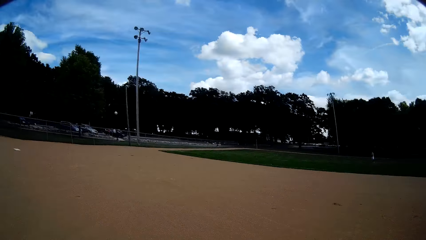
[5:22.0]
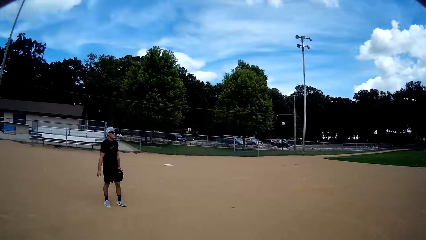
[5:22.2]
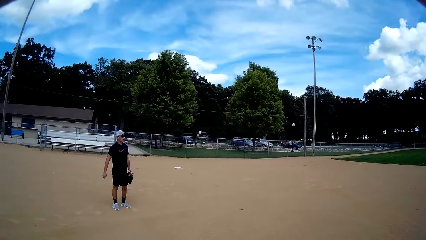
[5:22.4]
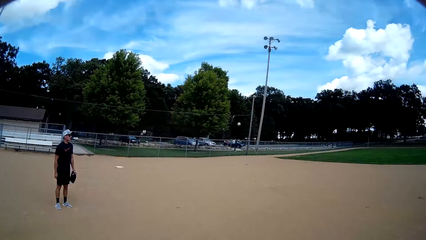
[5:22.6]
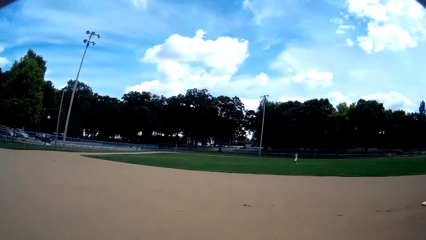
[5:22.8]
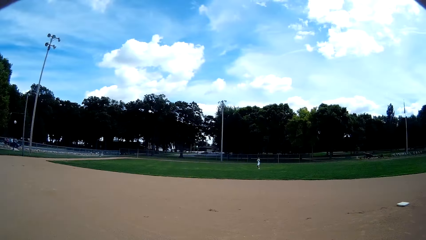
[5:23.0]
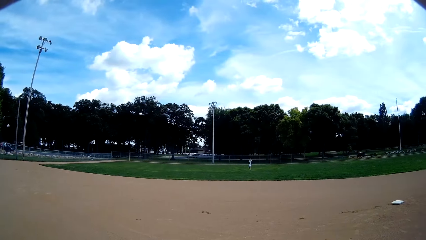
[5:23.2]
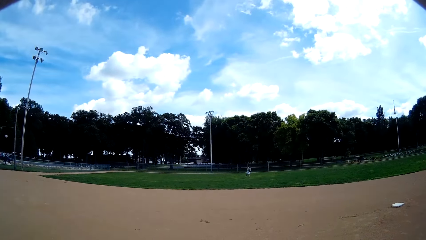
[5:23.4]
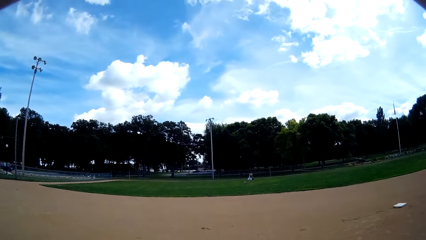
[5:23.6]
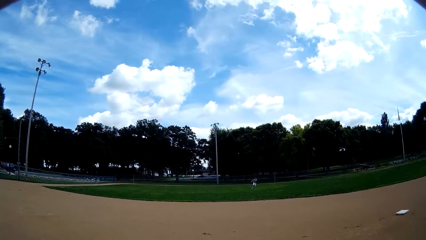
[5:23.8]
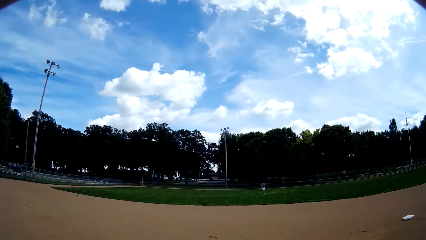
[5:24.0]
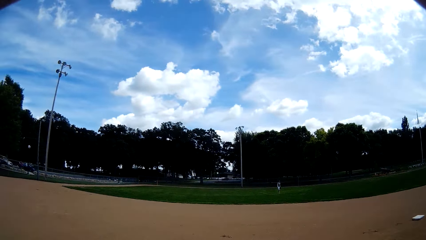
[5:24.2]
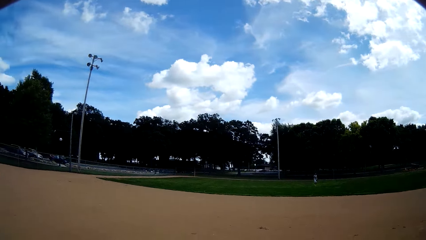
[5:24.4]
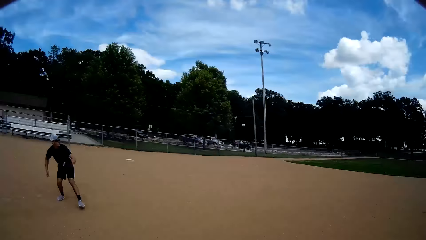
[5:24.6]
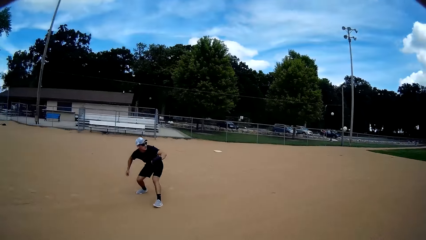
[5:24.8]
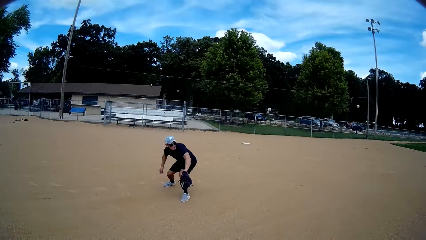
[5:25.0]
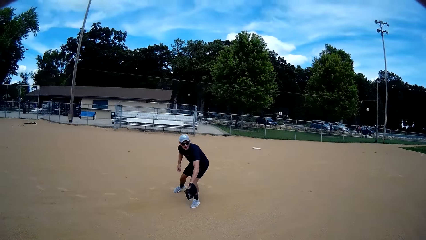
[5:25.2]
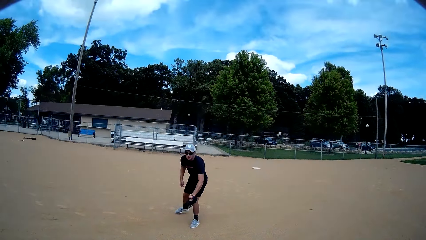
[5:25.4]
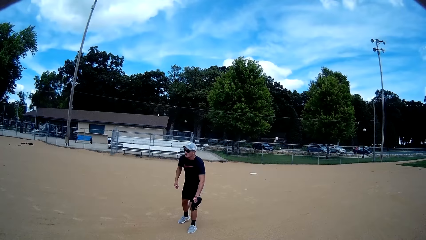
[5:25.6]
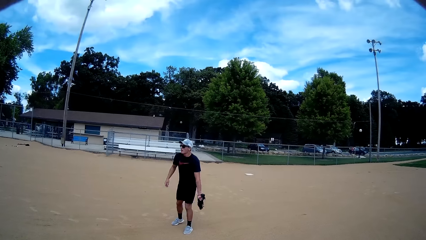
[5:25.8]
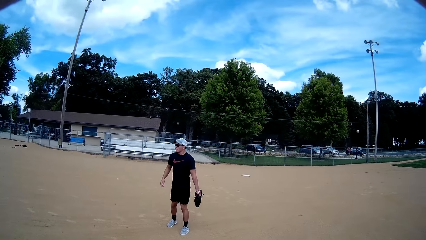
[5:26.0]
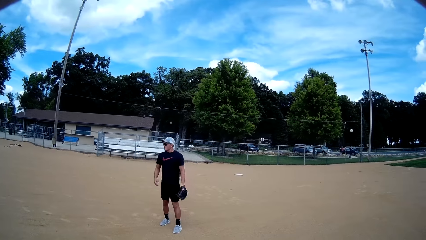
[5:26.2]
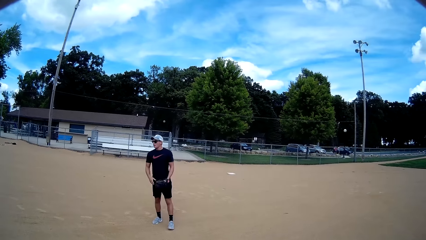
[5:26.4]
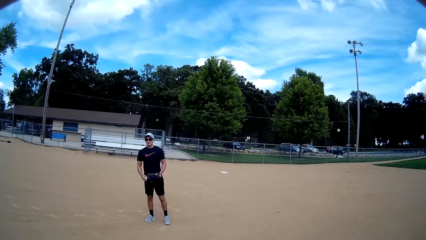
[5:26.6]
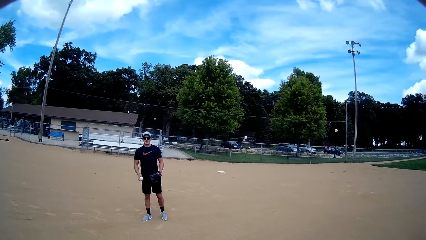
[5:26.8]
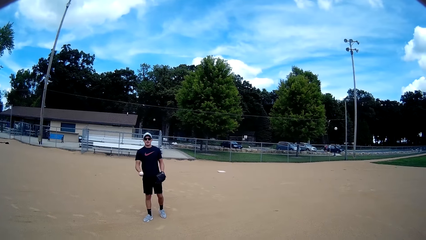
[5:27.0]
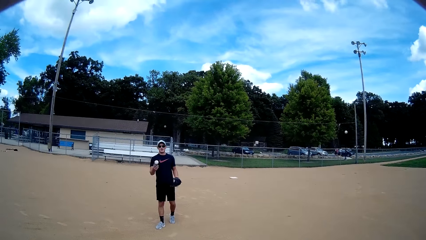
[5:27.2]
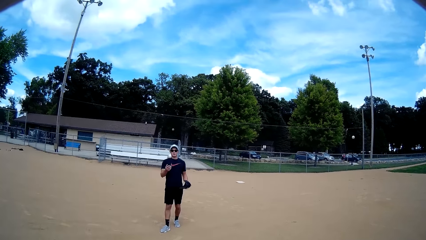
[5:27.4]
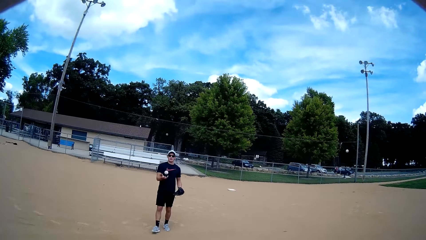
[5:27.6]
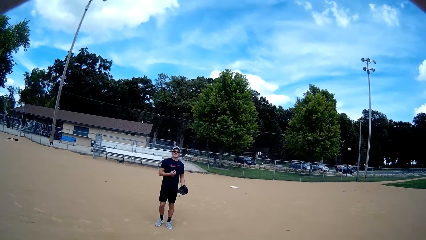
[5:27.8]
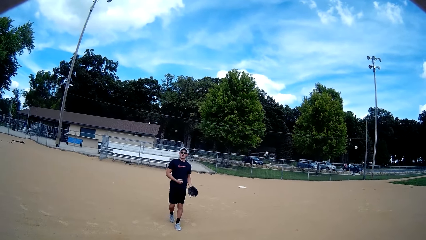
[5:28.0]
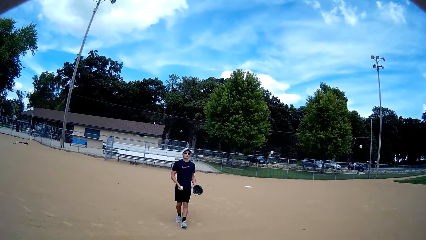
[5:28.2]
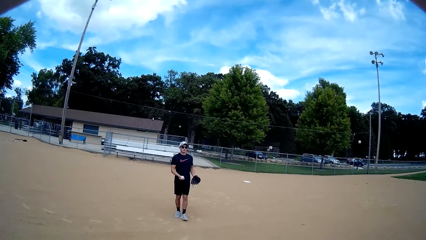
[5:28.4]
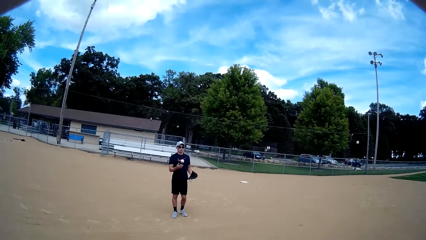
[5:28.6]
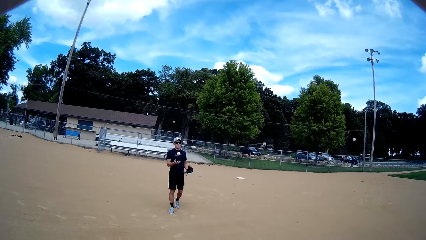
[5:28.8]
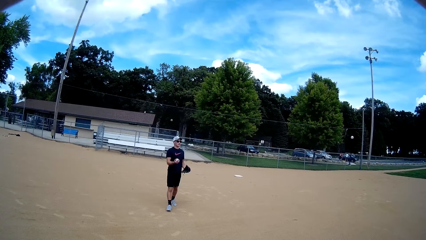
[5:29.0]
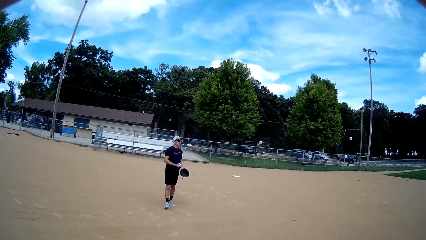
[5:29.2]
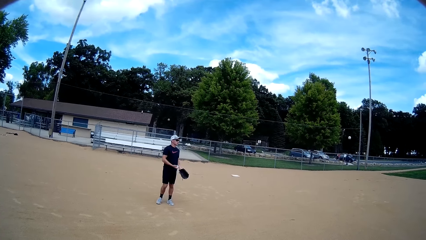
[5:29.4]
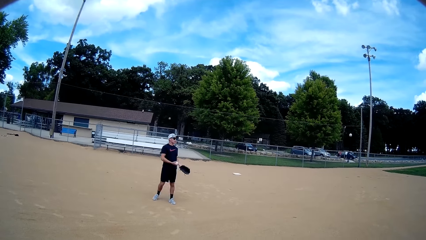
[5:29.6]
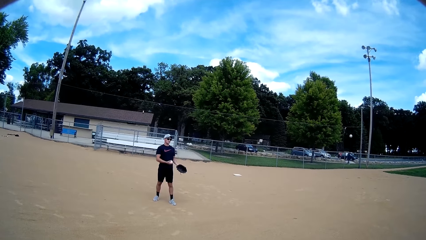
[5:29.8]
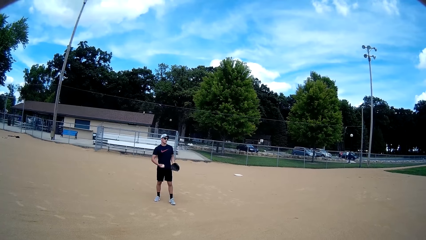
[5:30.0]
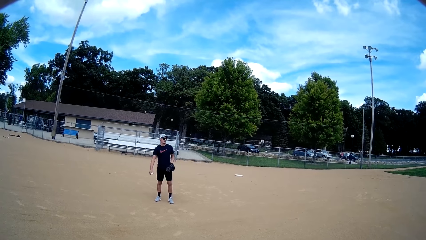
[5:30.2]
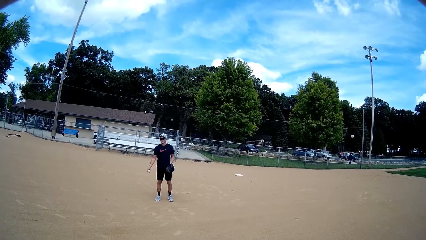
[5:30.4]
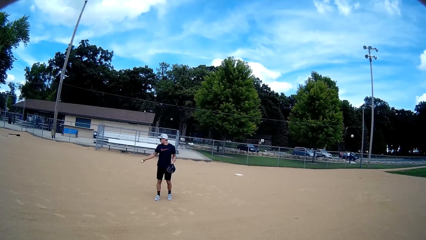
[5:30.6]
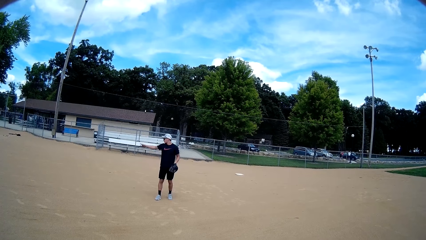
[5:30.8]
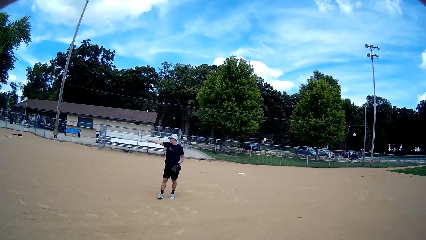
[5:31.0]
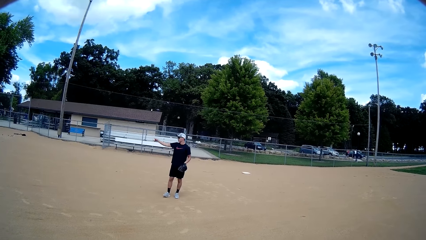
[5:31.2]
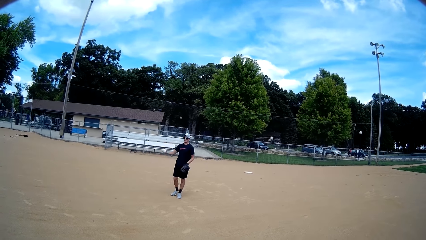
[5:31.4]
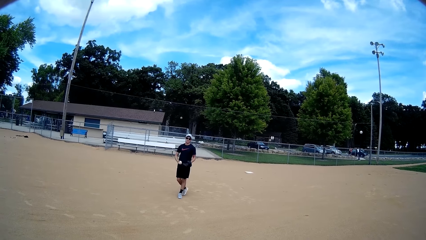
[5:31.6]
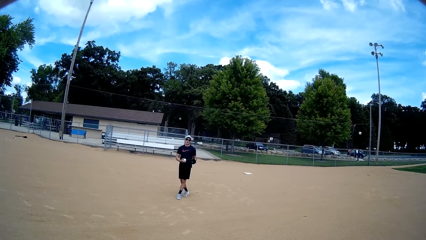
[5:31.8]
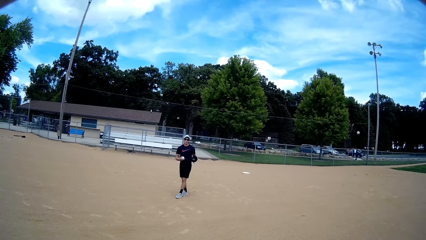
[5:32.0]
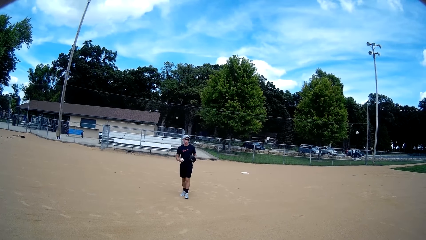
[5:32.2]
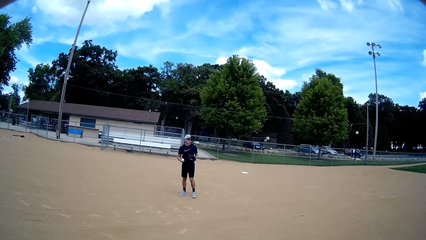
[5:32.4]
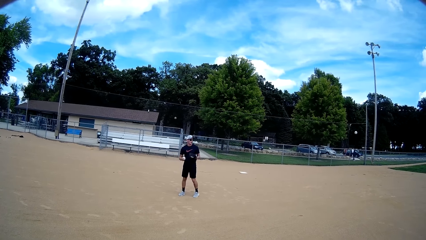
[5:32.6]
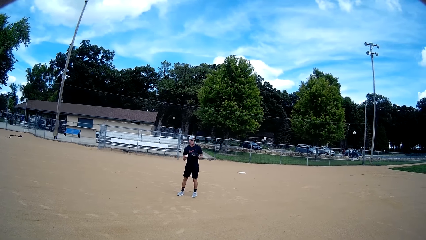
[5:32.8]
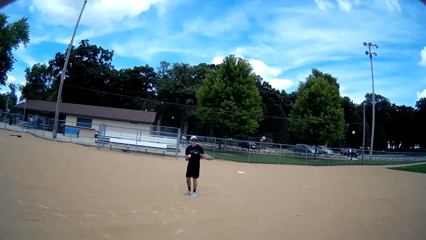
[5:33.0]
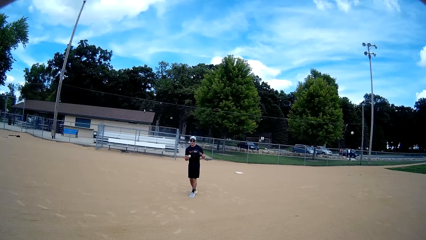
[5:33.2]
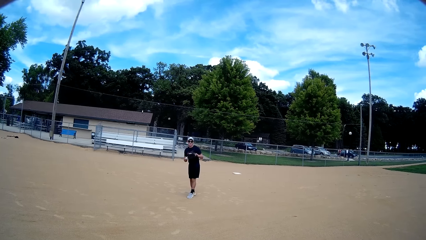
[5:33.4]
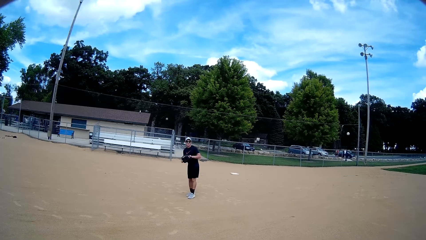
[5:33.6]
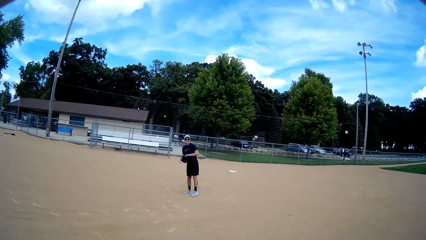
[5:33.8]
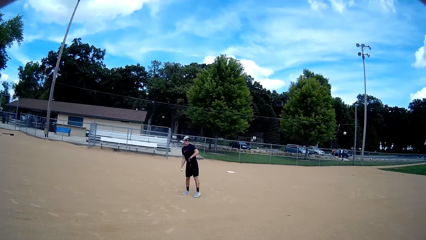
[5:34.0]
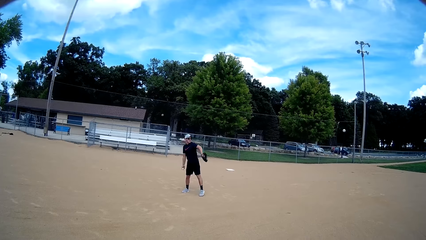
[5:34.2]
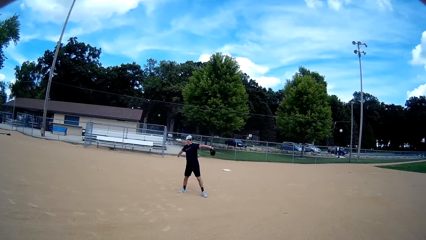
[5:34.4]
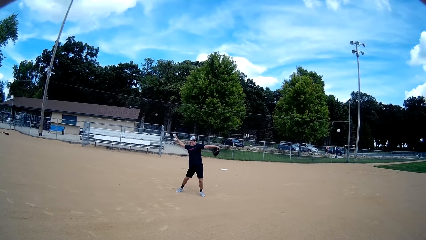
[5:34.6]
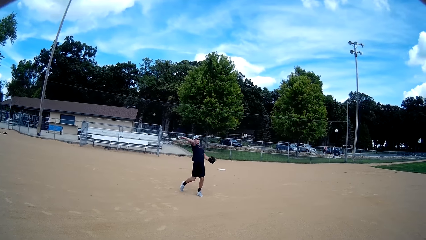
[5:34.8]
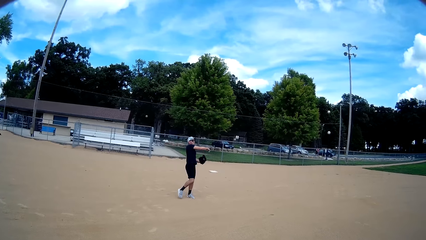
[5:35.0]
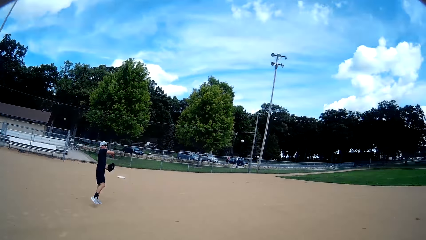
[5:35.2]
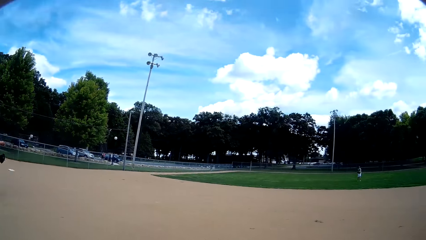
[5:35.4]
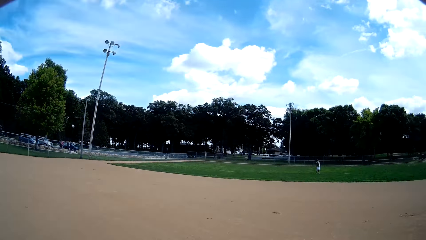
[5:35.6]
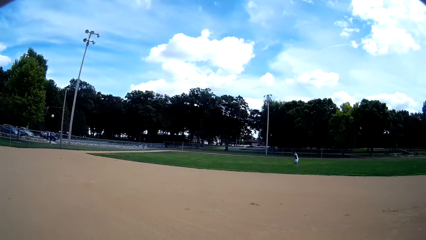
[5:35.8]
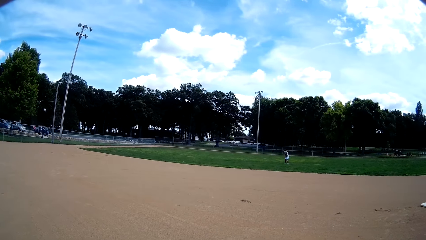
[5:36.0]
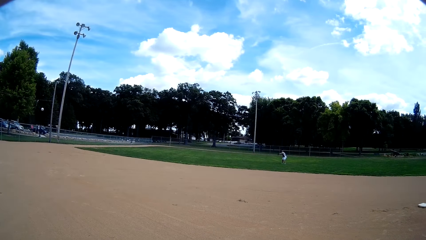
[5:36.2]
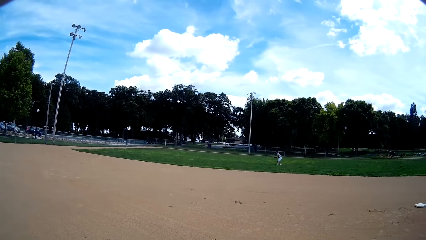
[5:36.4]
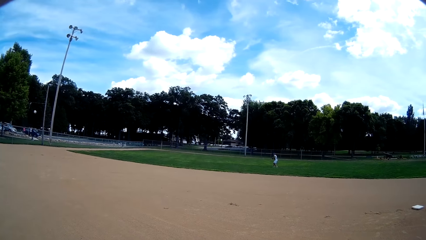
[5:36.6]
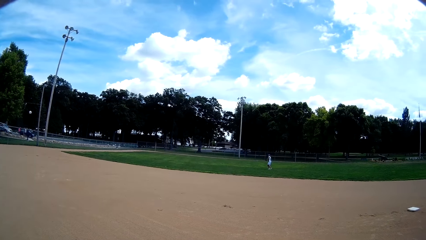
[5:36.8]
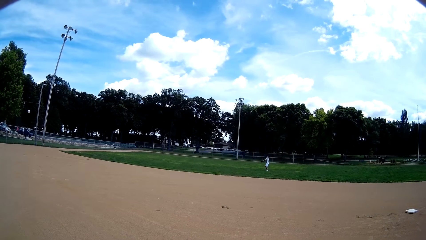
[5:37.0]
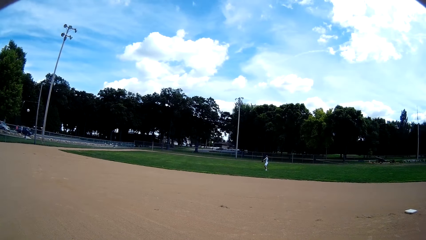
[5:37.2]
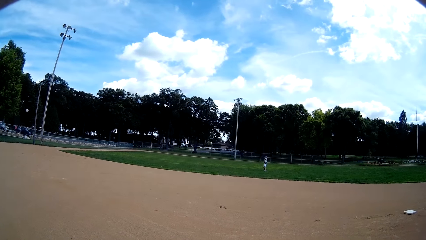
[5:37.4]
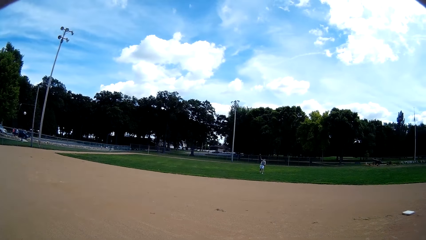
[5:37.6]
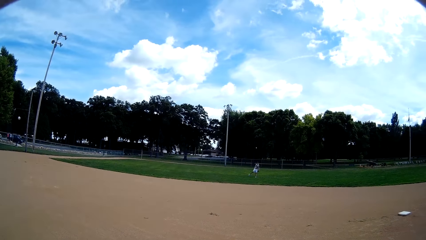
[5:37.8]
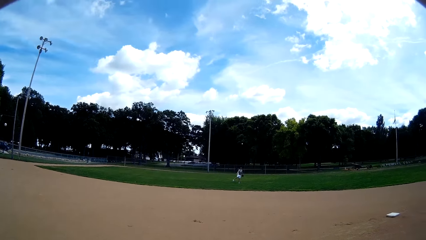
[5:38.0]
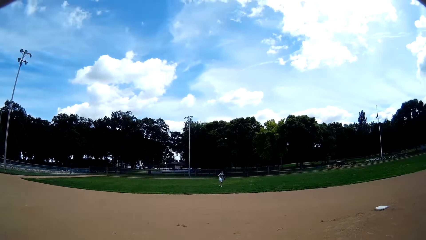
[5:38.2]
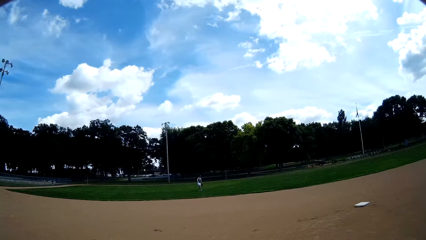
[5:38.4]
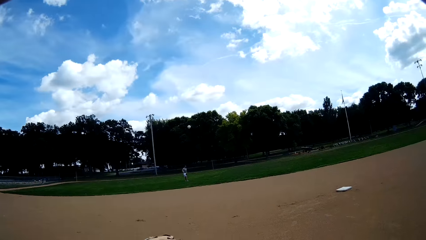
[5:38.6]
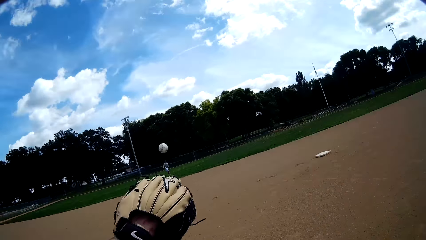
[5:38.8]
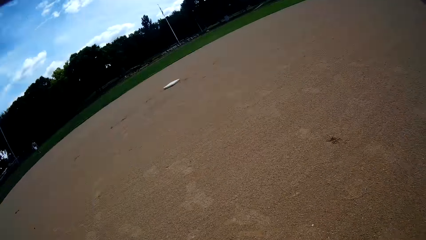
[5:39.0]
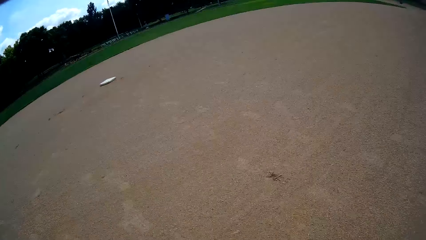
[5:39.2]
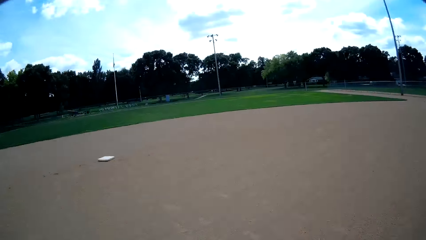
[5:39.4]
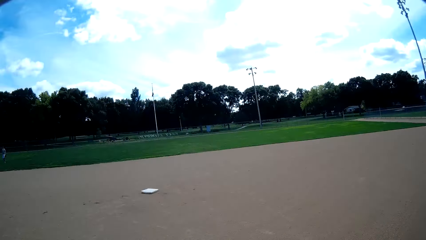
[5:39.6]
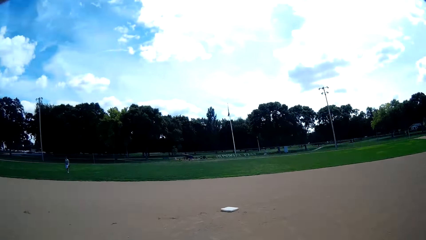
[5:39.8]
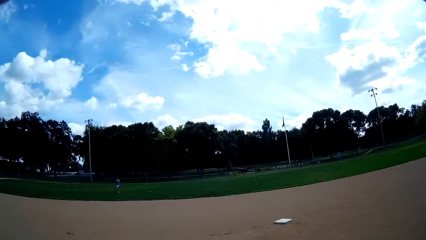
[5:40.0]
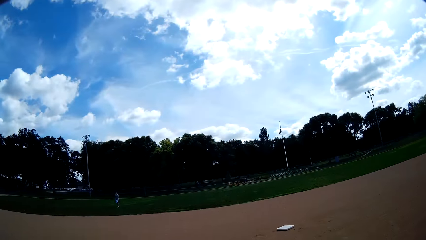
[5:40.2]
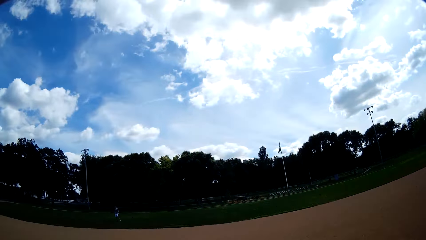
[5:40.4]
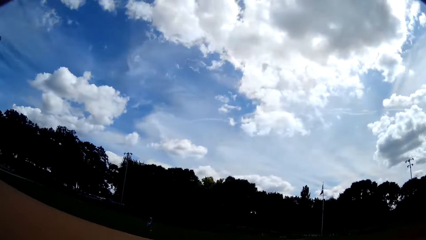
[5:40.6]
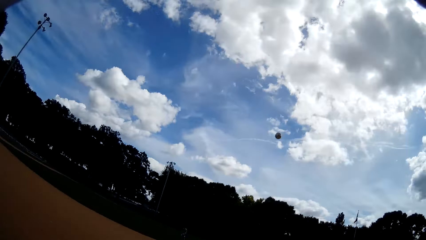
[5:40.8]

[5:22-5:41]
A man hits the ball. The man throws the ball towards another man with his right hand. The other man picks the ball. The other man catches the ball with the baseball glove on his left hand. The other man walks around, passes the ball to the left hand and steps backward. The other man lifts the hand. The other man throws the ball towards the first man with his right hand. The first man catches the ball with the baseball glove on his left hand. The first man hits the ball. The first man throws the ball towards the camera wearer with his right hand. The camera wearer picks the ball. He catches the ball with the baseball glove on his left hand.
